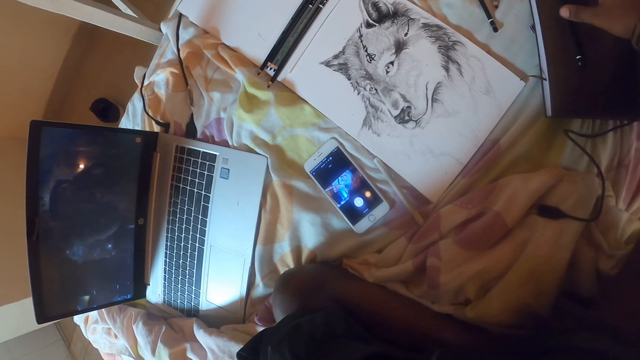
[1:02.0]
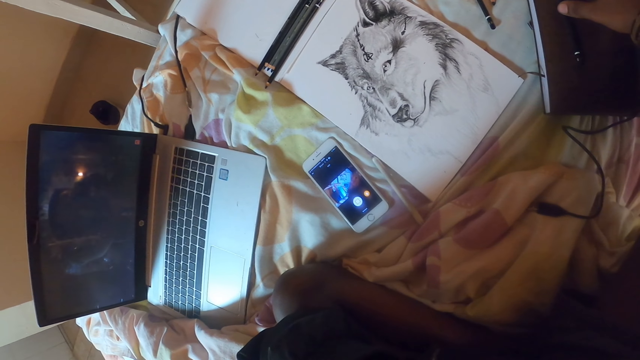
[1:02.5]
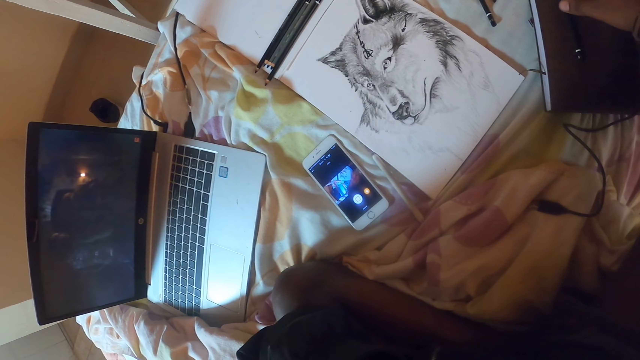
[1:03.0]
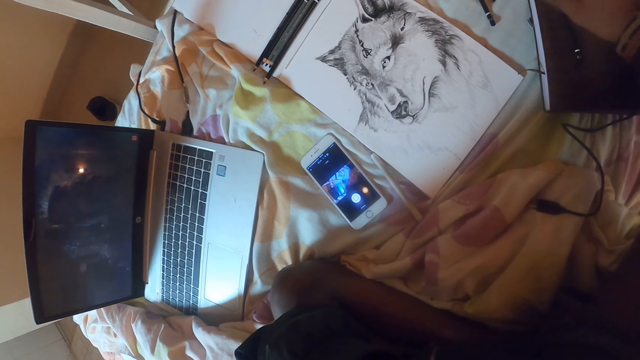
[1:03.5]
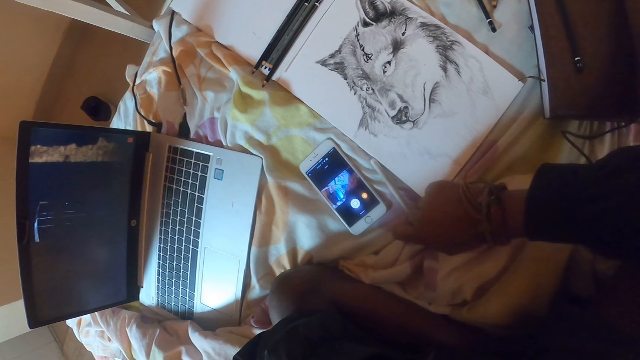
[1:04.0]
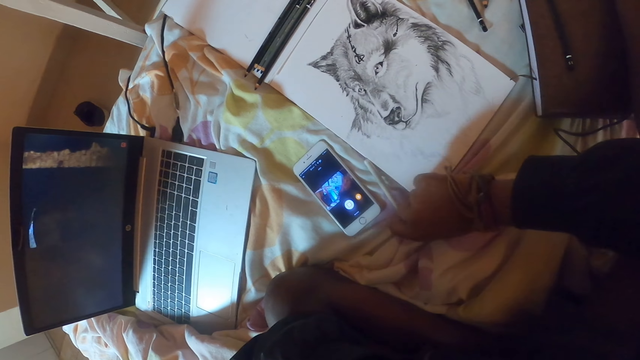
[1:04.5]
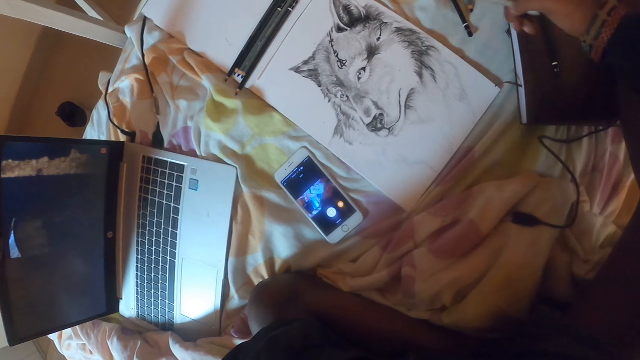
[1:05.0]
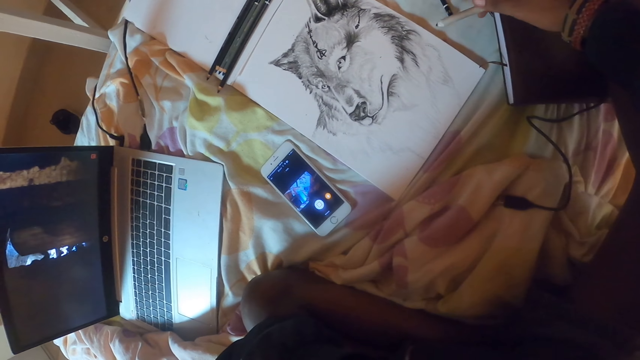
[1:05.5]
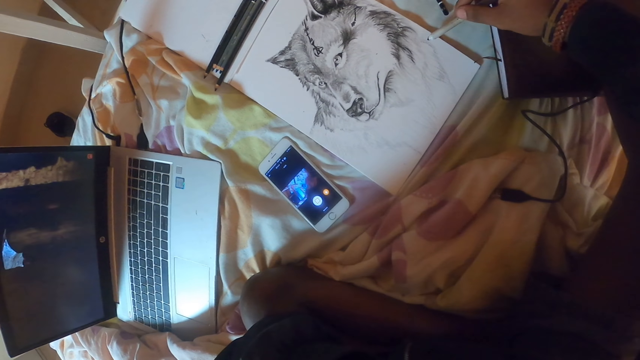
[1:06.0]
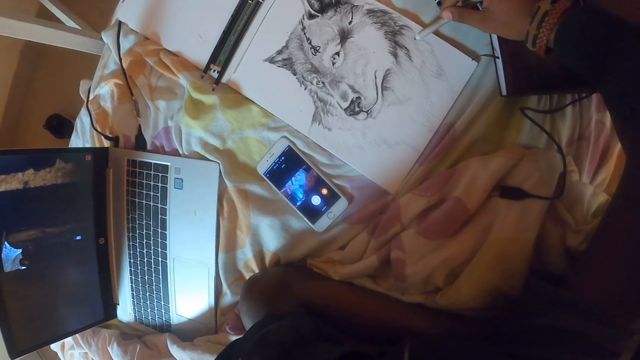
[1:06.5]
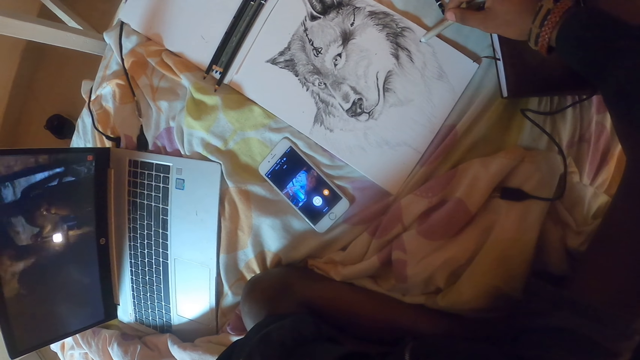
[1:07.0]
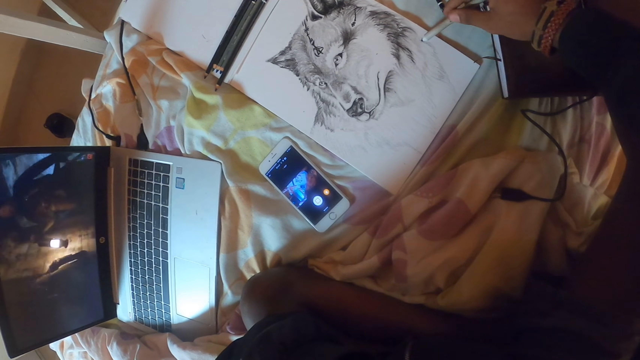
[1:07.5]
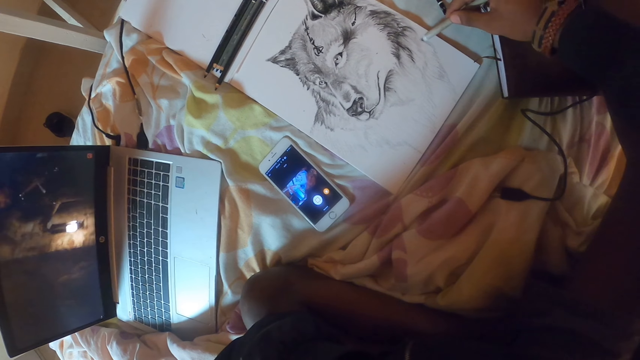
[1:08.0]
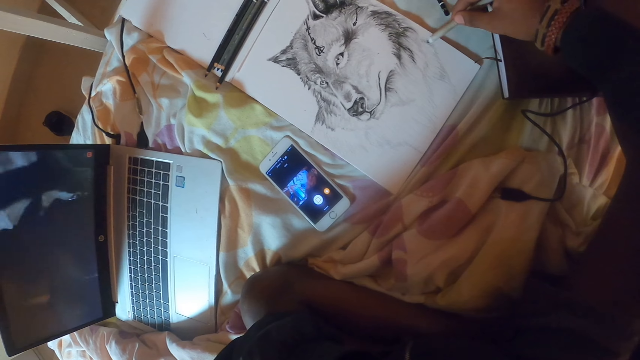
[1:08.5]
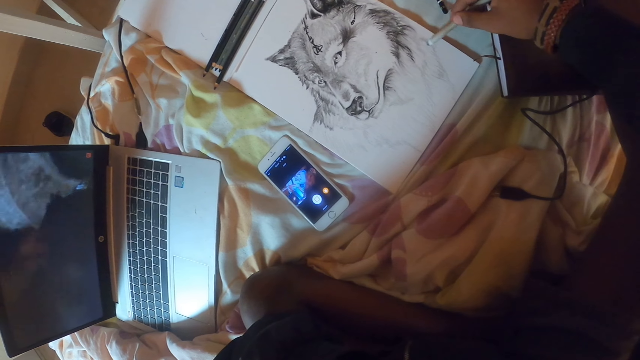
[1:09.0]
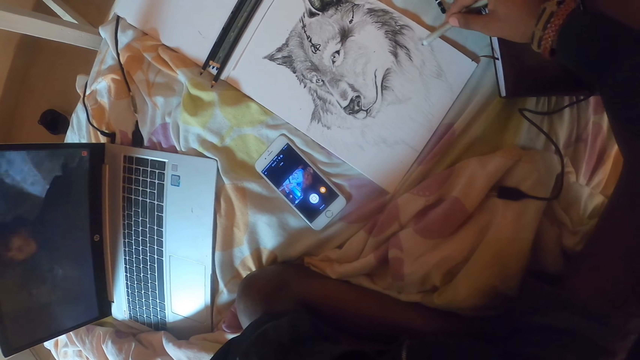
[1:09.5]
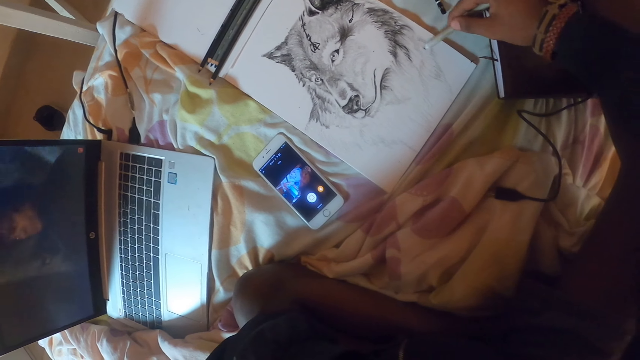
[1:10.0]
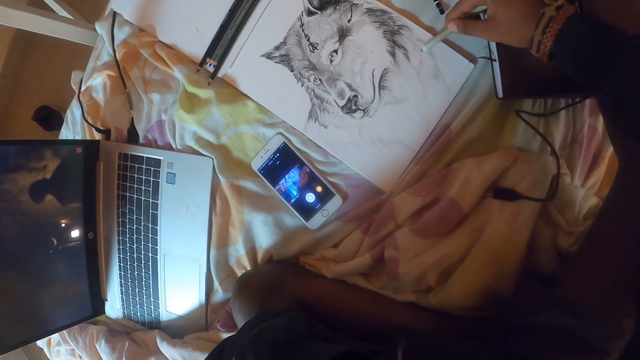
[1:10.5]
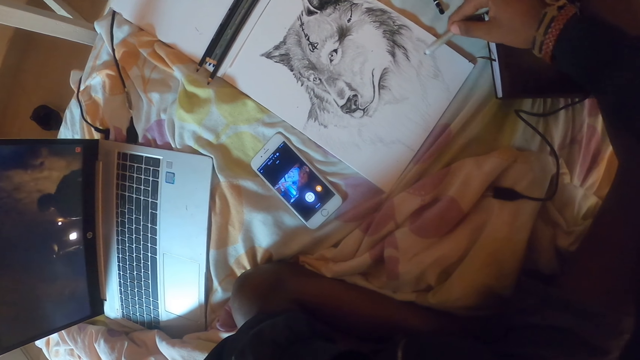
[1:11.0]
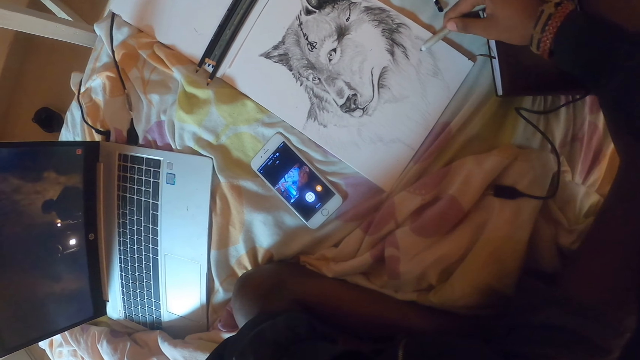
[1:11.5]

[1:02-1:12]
The camera wearer looks around. They move the right hand. They take a pen on the bed. They draw on a paper using the pen.

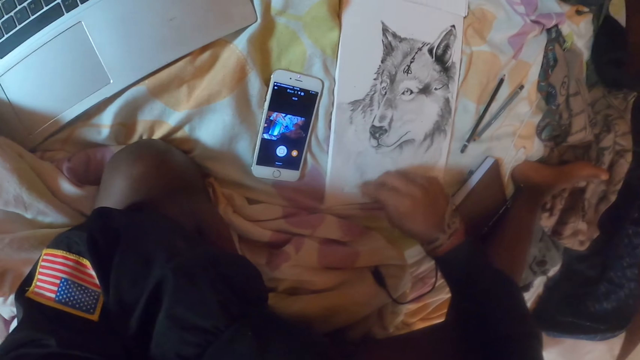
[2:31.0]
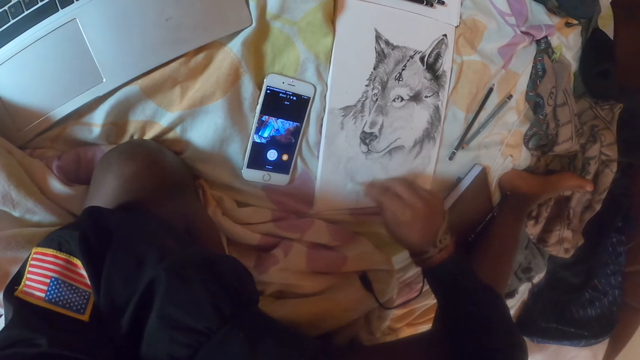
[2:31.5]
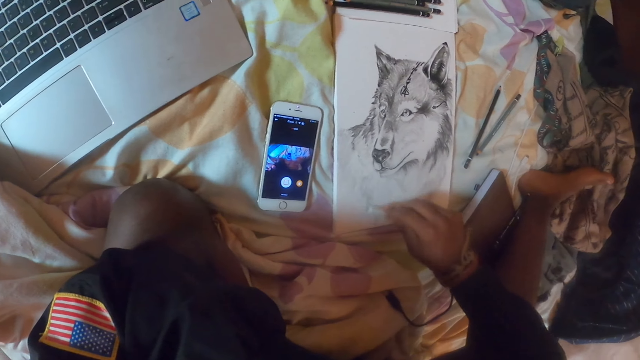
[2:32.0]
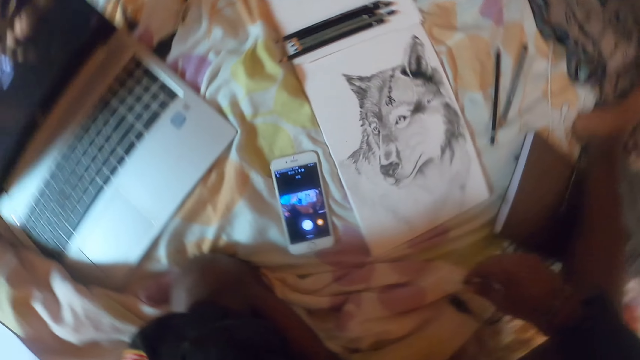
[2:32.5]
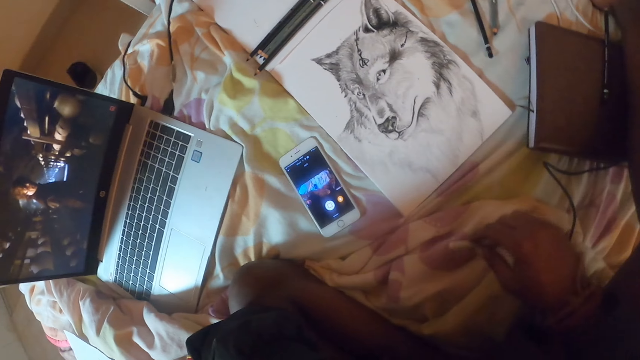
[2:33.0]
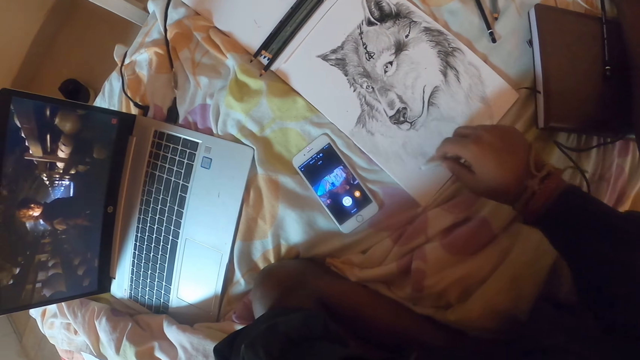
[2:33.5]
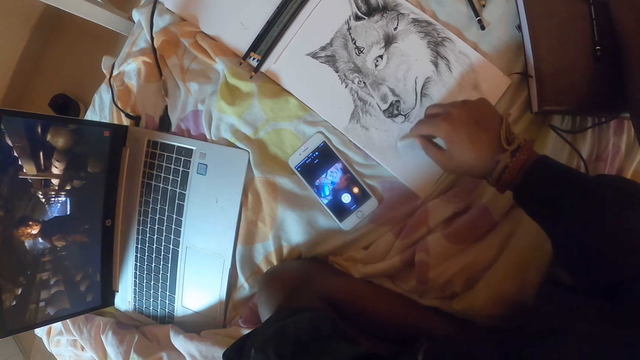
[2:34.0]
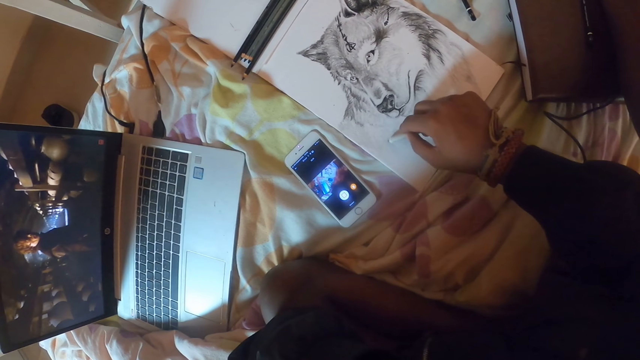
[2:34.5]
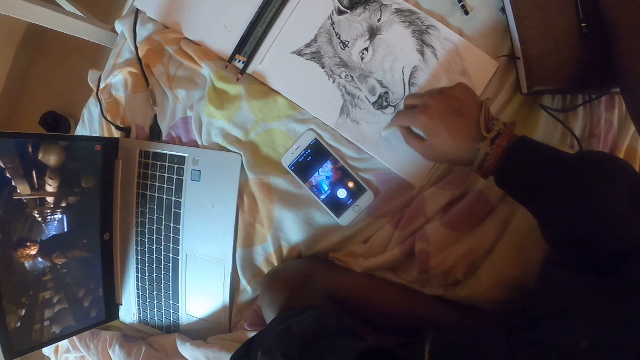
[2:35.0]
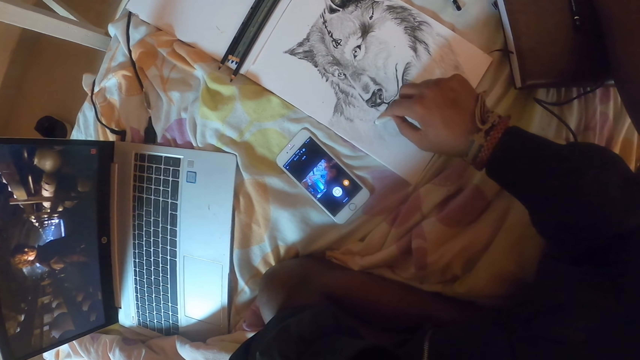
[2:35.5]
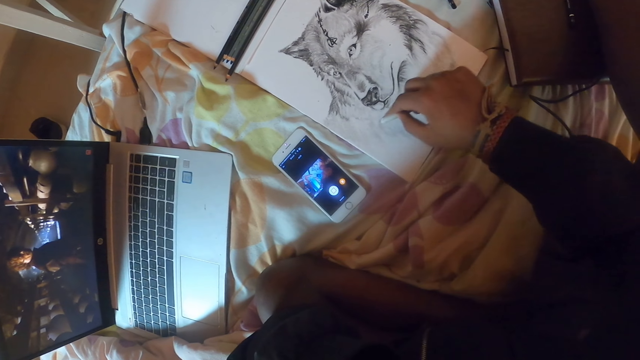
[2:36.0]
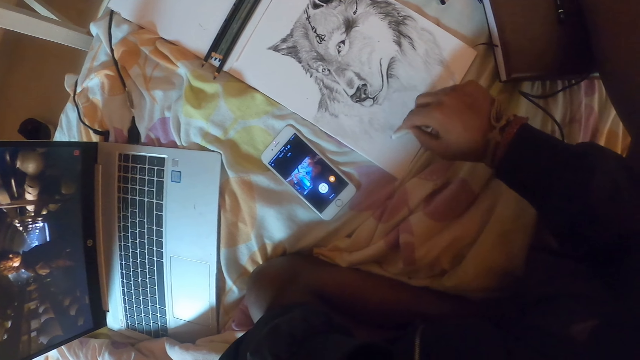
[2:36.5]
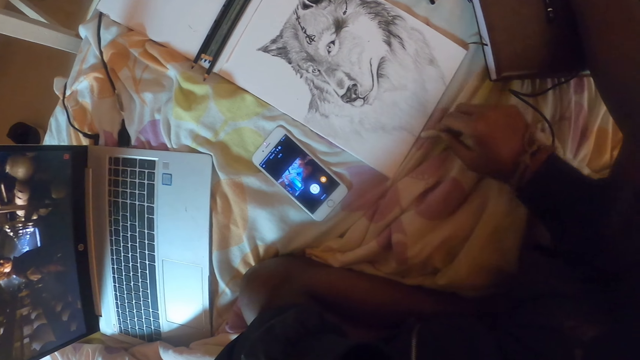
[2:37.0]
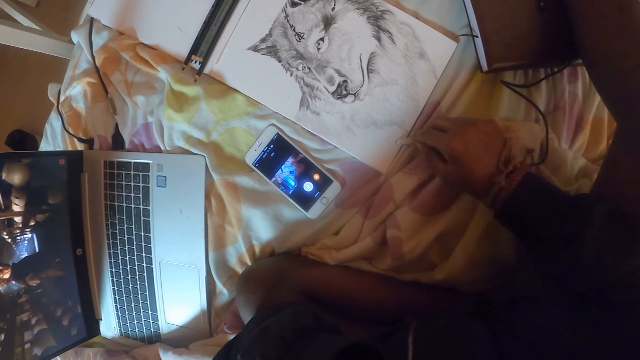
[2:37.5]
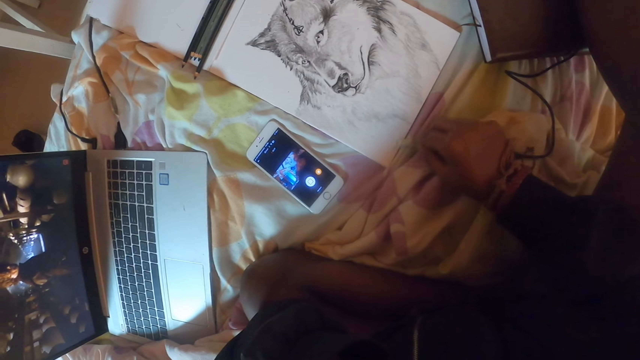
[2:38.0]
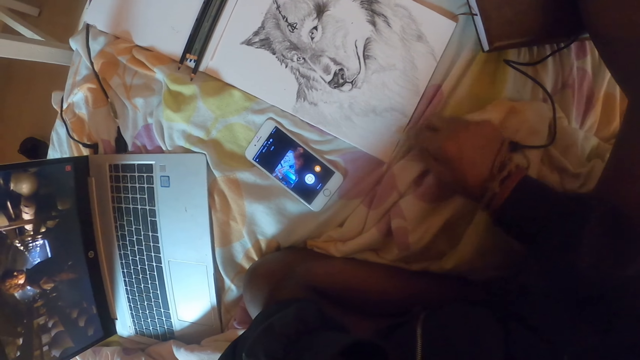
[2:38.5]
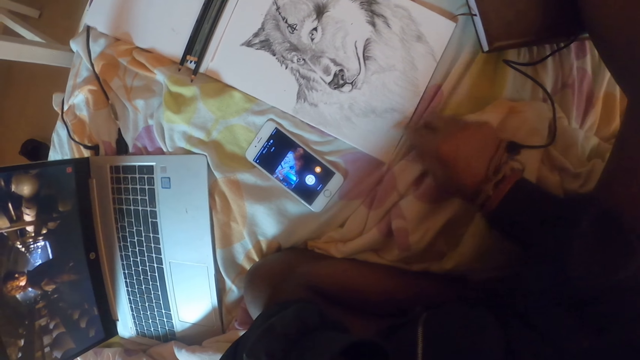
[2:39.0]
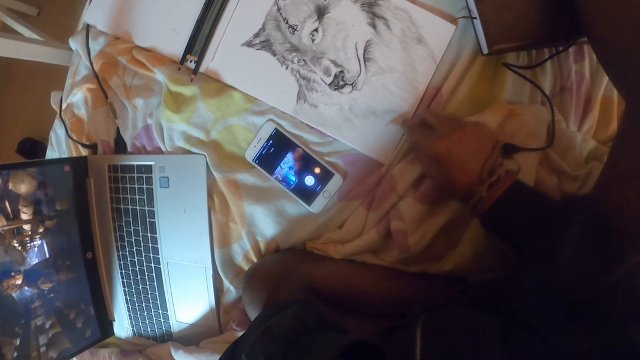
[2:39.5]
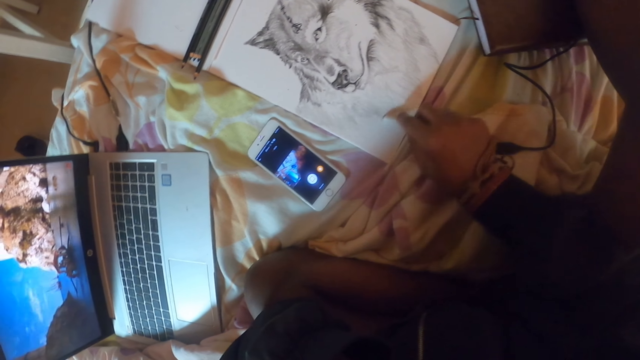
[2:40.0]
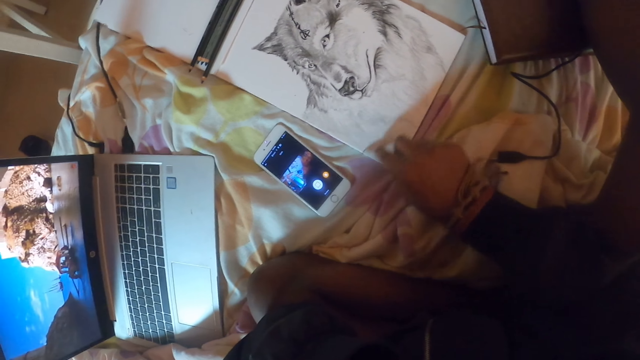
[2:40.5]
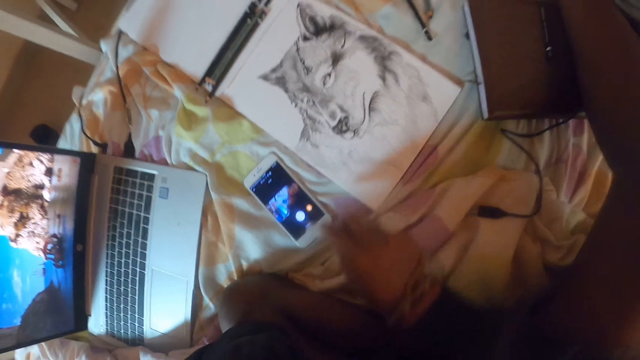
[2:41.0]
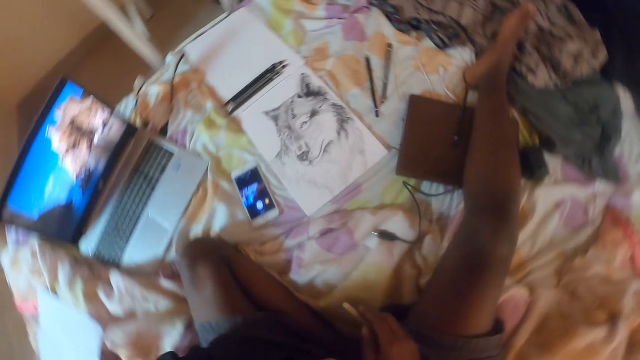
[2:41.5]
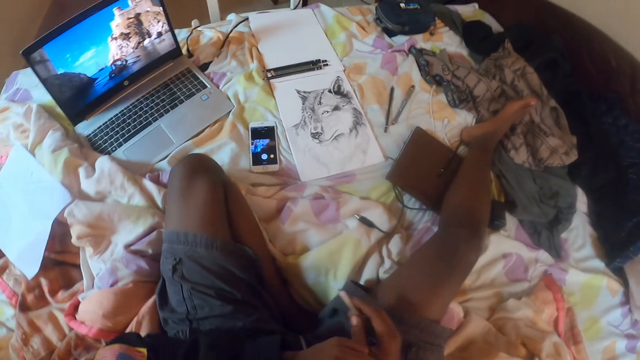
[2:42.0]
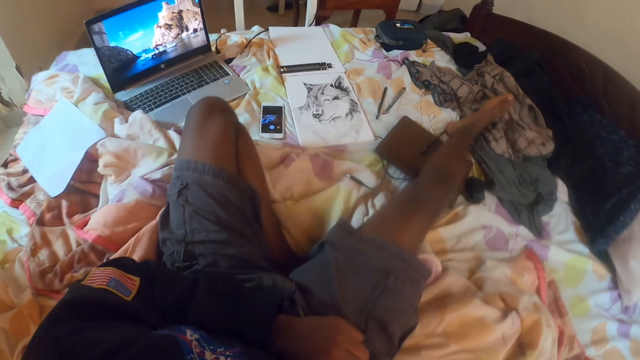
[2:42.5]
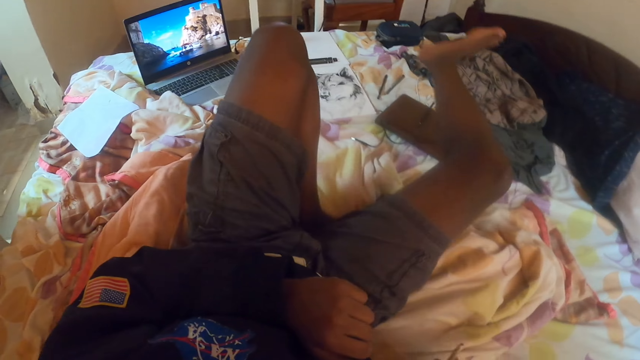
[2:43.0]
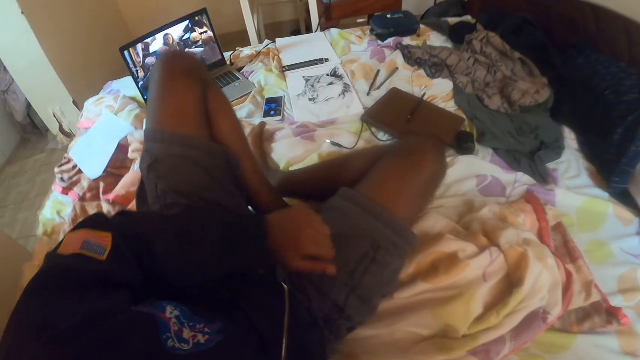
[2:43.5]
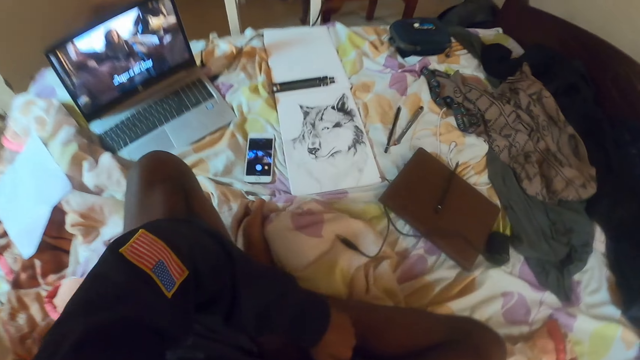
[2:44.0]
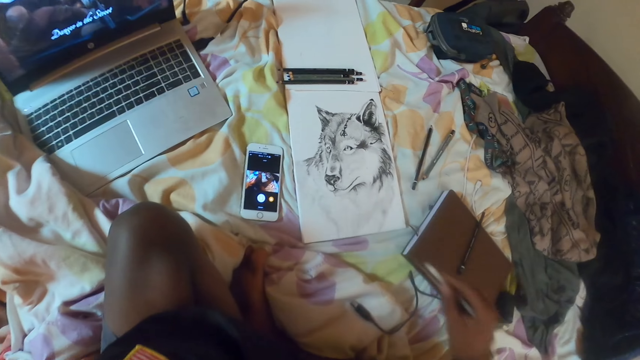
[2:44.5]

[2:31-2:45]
The camera wearer stops drawing. He draws on a paper using a pen. He stops drawing and looks around. He folds his leg and moves the right leg.
